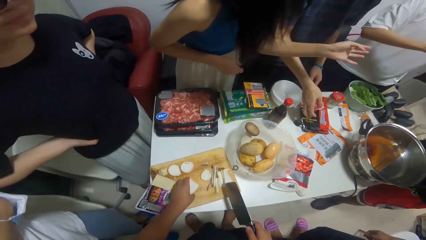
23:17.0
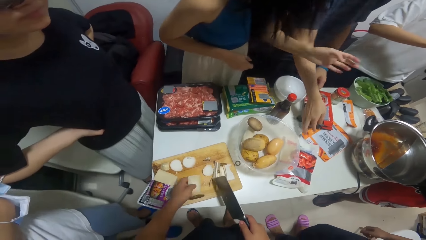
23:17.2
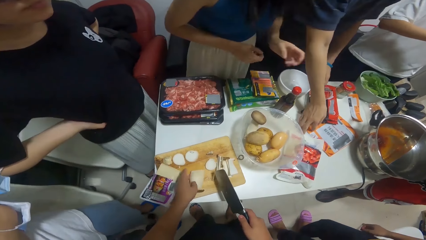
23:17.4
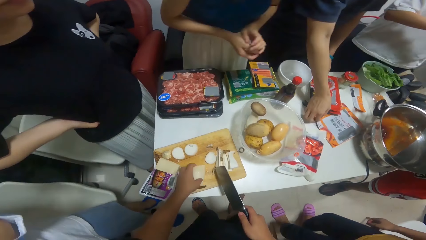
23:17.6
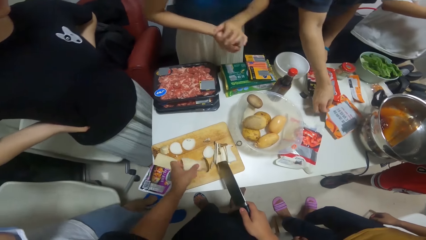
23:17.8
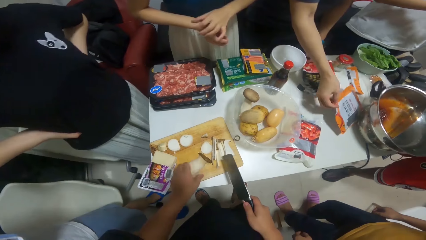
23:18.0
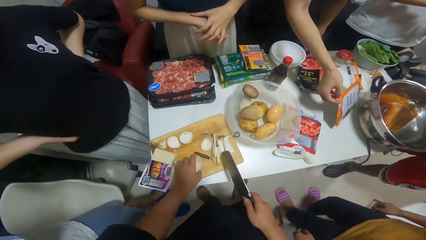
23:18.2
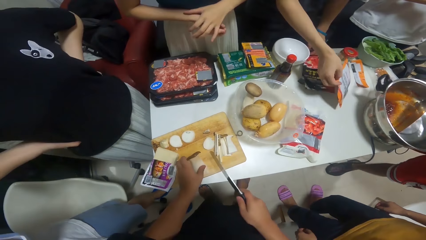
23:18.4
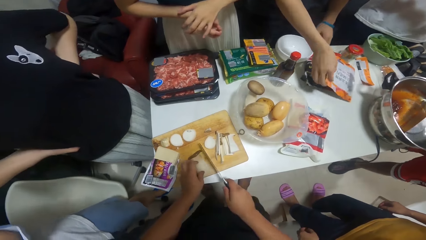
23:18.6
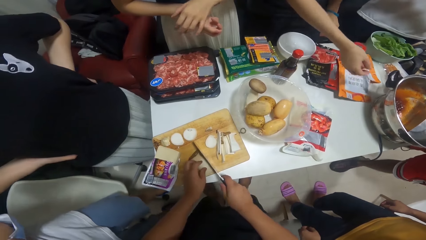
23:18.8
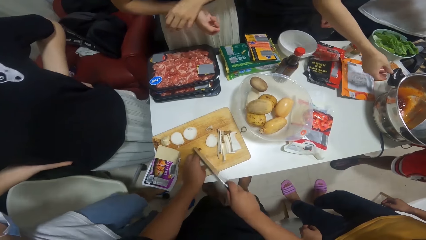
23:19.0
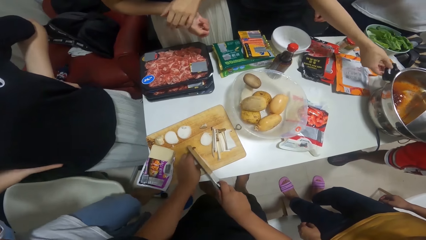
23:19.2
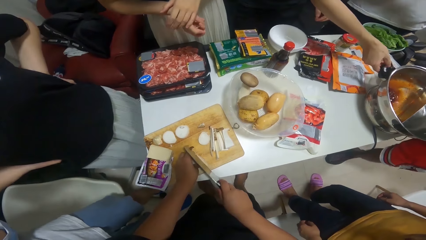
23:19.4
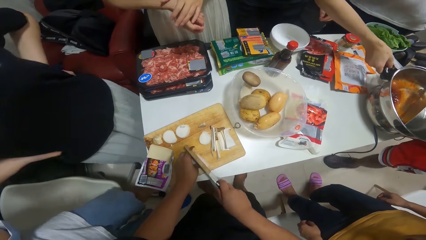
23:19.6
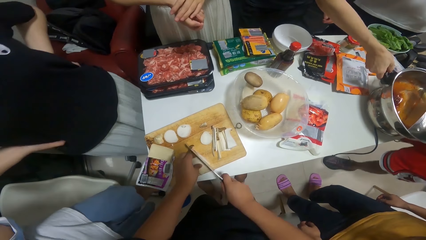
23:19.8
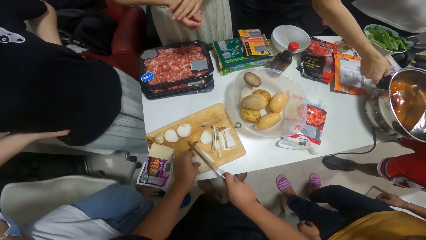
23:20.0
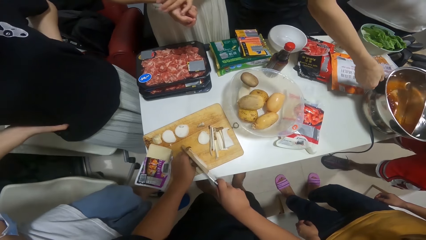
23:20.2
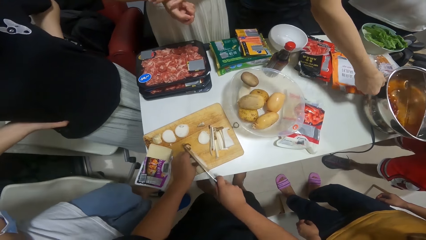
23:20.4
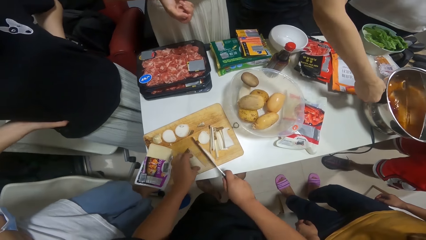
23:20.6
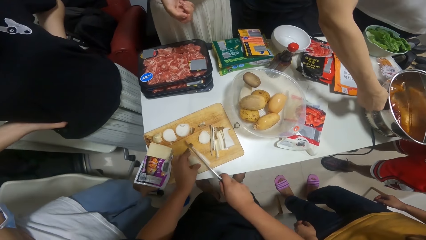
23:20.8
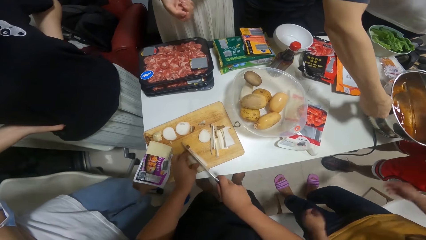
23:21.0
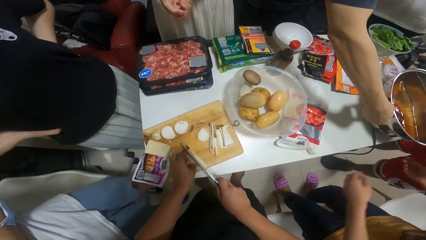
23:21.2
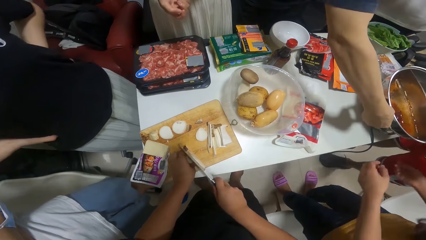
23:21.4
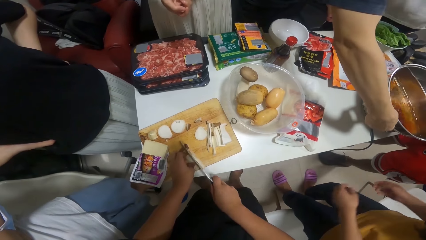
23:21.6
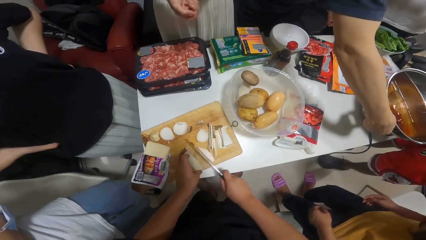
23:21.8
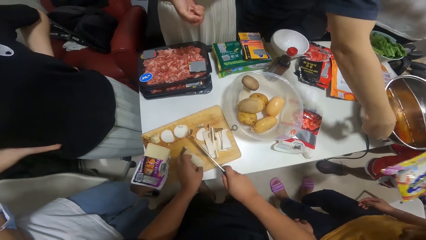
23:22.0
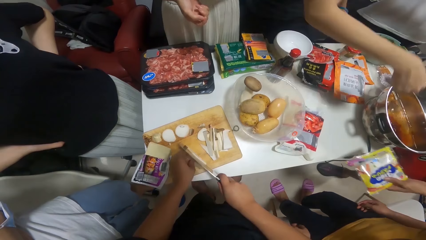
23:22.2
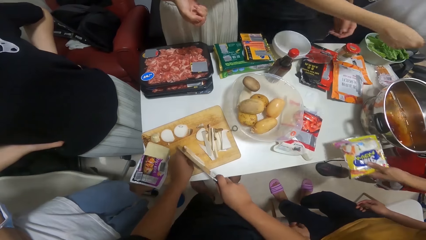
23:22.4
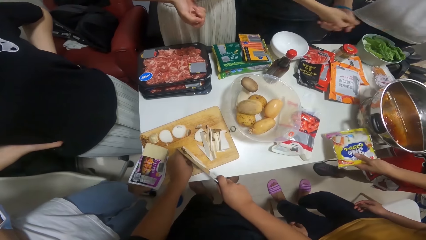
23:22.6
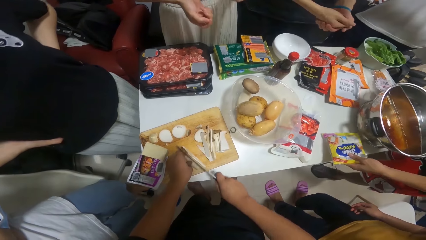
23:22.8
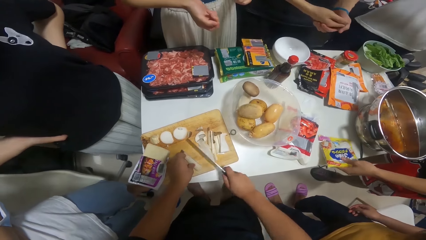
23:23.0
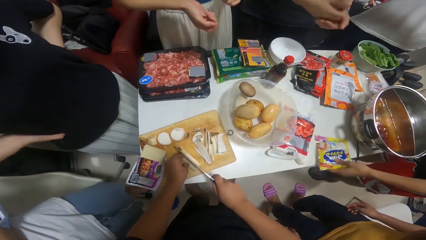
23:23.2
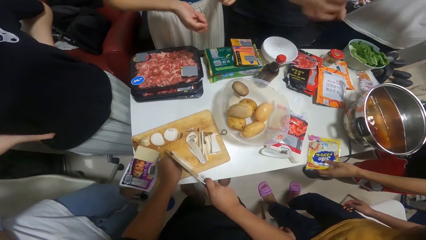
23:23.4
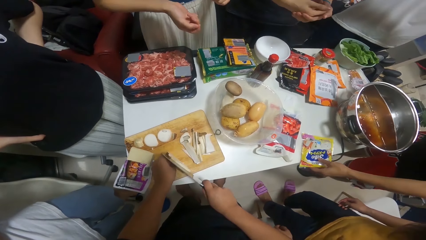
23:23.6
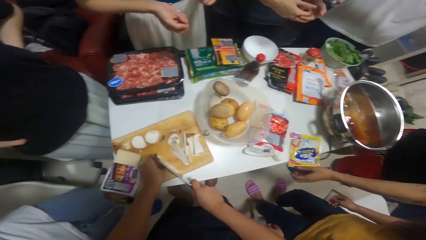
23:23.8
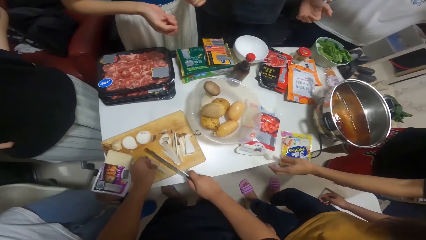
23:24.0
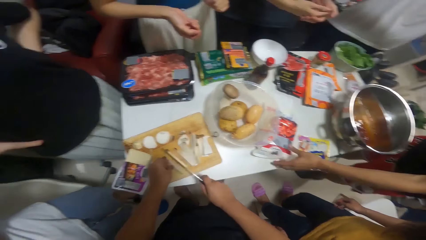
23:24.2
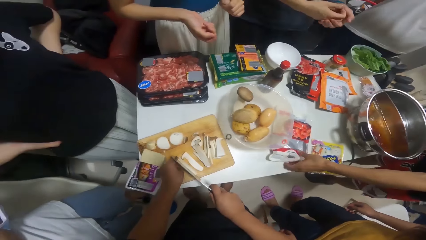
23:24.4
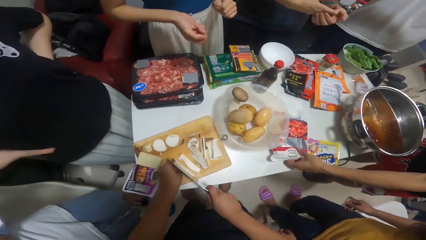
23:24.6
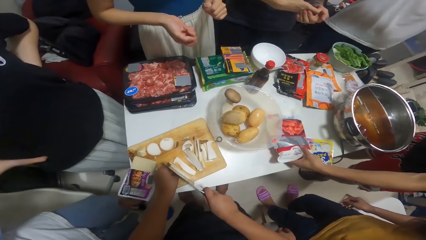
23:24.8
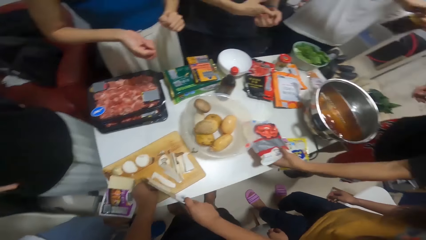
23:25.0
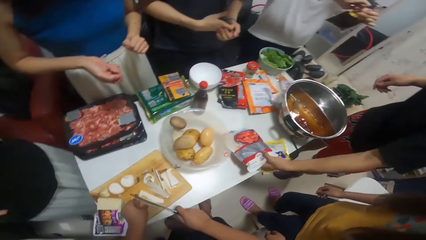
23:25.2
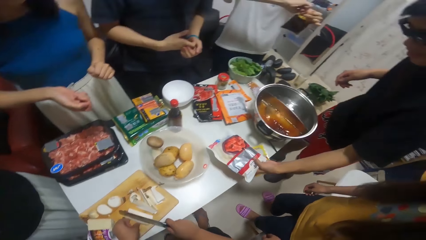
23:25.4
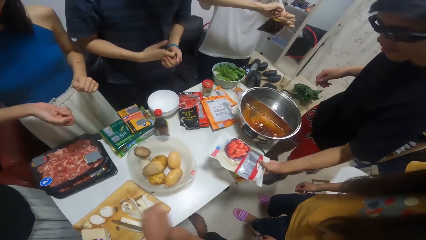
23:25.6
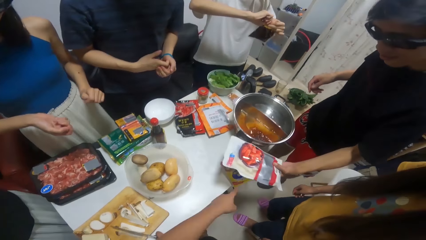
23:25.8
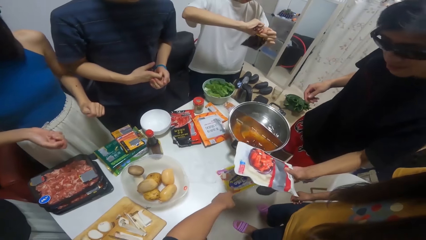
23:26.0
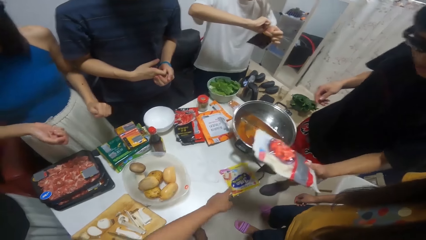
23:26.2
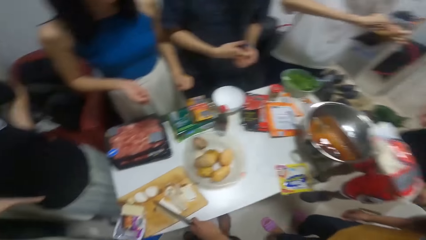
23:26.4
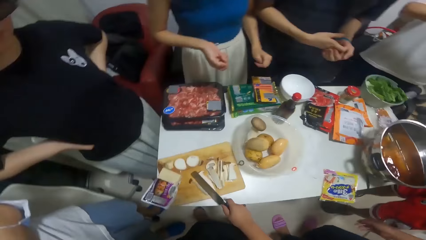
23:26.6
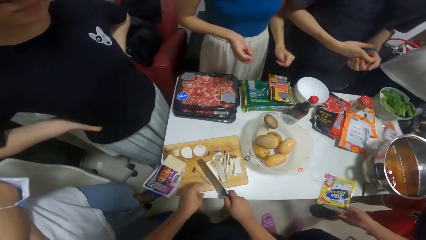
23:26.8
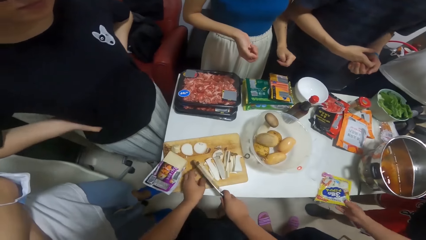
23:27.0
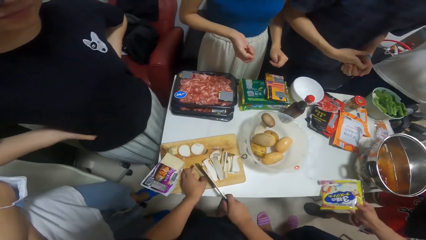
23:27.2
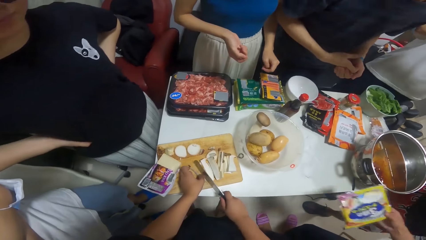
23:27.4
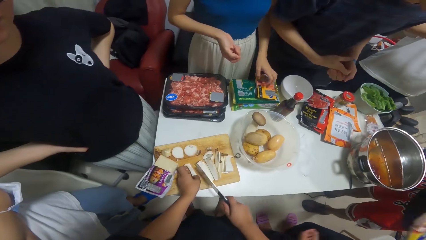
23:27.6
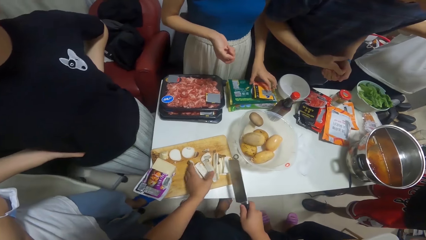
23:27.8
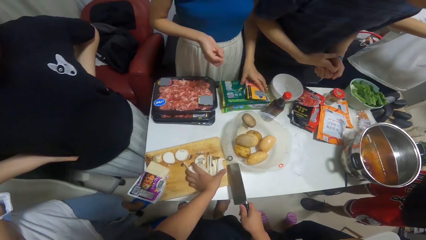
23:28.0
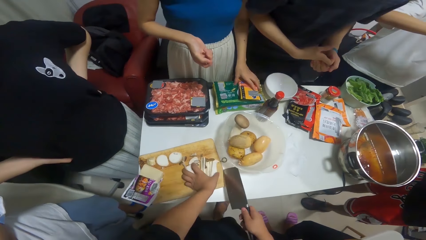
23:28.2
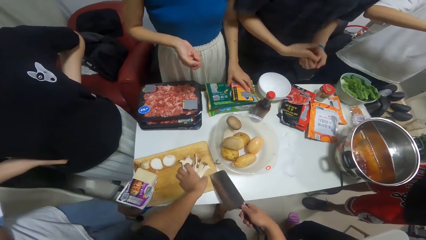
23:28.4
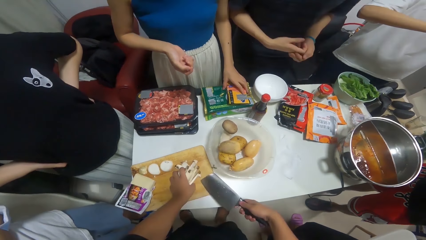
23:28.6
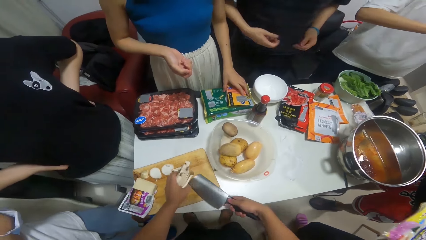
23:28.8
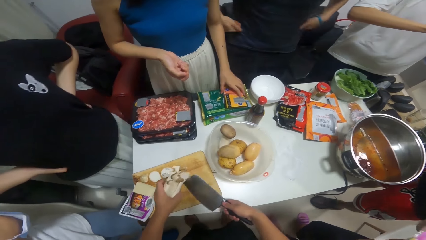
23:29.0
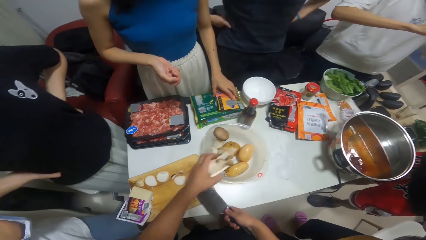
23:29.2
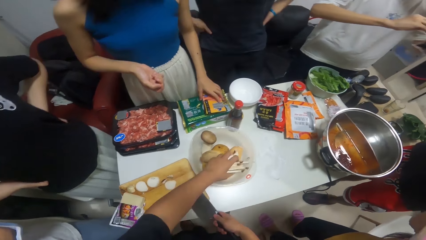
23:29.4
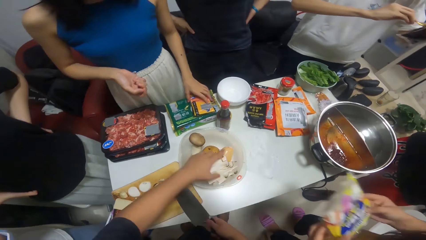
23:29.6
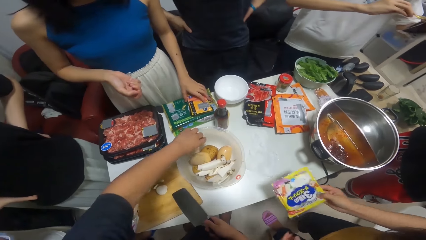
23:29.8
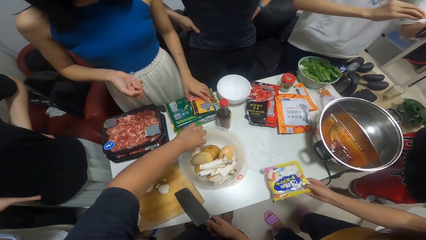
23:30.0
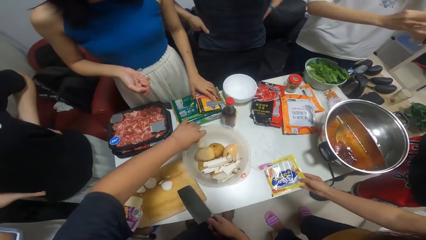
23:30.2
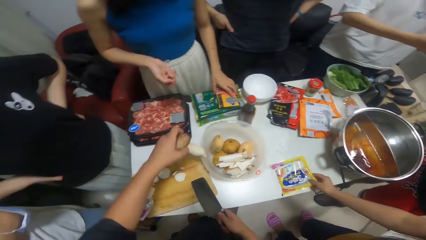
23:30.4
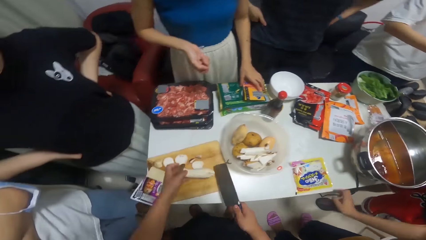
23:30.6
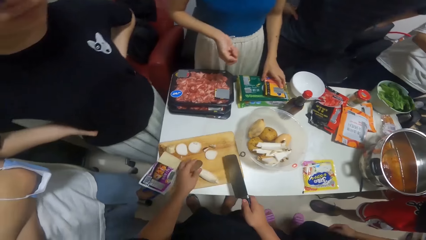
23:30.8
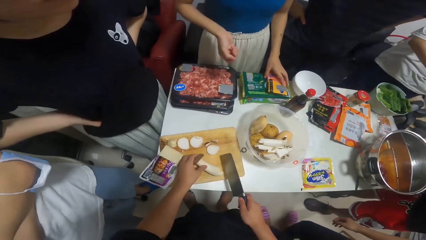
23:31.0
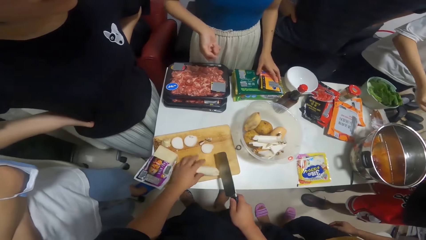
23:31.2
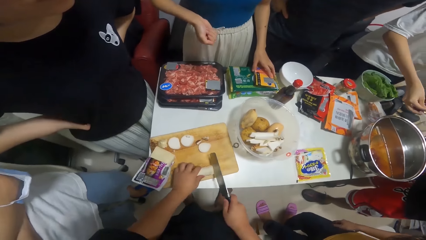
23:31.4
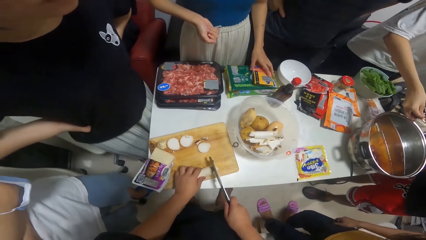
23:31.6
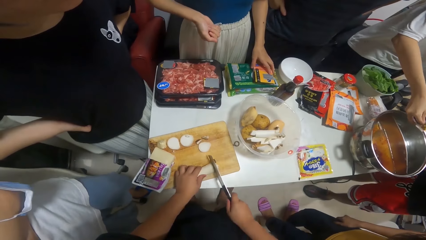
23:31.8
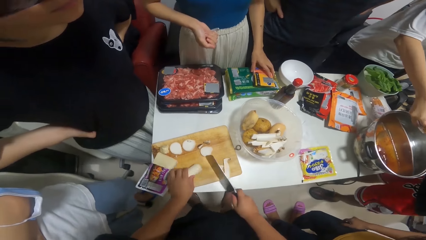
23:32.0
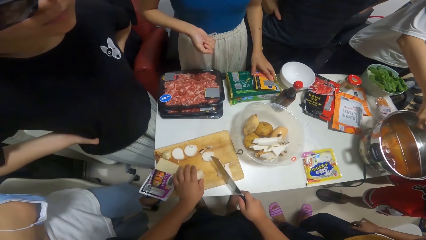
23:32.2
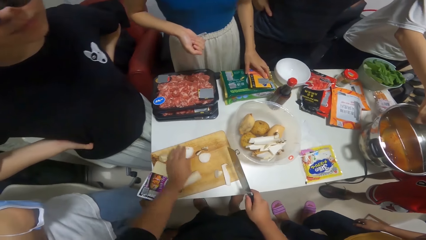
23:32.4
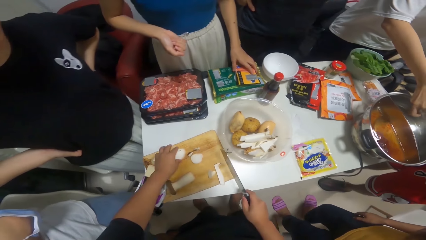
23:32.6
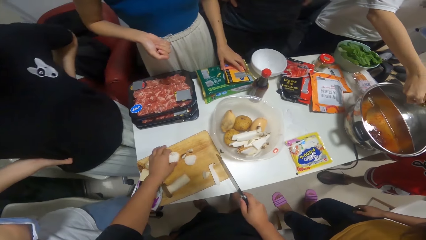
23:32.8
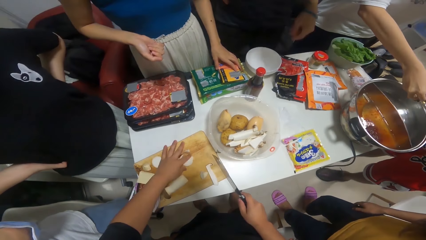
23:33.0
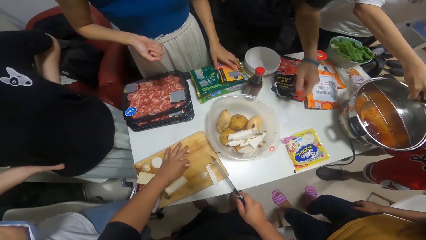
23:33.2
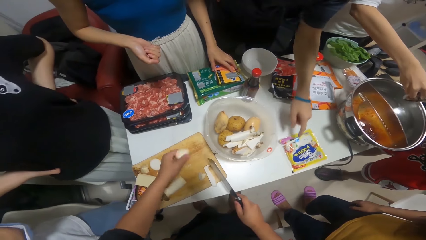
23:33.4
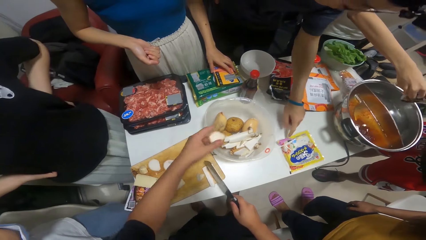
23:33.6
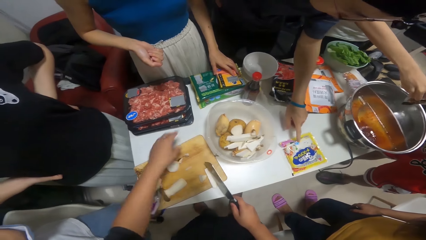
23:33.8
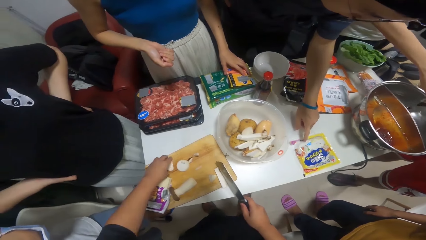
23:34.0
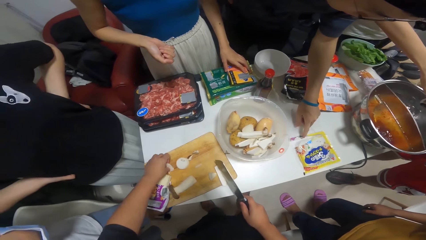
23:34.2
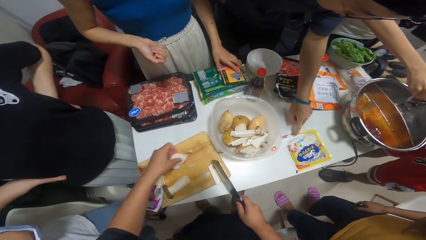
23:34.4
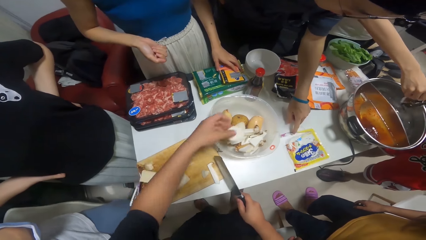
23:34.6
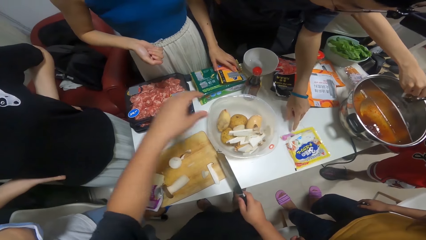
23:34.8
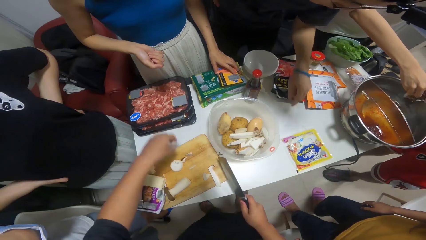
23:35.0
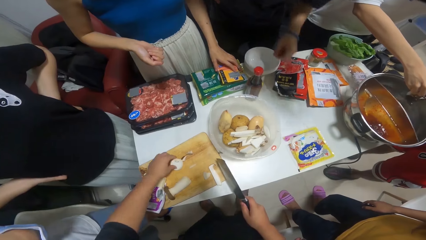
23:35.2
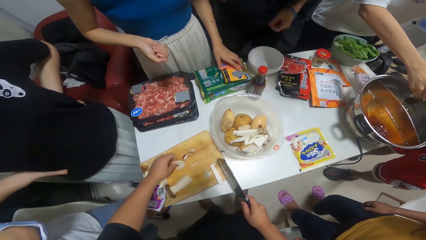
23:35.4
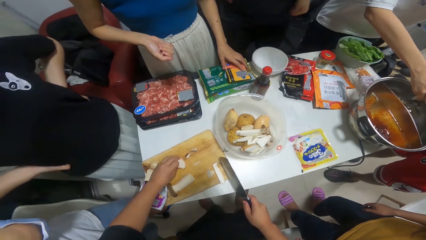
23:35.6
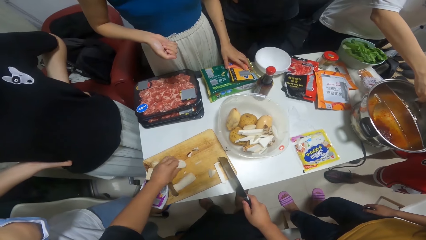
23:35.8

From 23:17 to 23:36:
The camera wearer cuts something into pieces. A man touches the stock pot on the table with his right hand. Another man drops the sachet of seasoning with his left hand on the table. The other man picks up the sachet of seasoning with his left hand on the table. A woman picks up the sachet of seasoning on the table with her right hand. Another woman touches the pack of hot dog with her left hand. The camera wearer picks up something. They put something in a bowl. The first woman drops the sachet of seasoning on the table with her right hand. The camera wearer cuts something into pieces. A third man pours seasoning inside the stock pot on the table with his hands. The first man touches the sachet of seasoning on the table with his left hand.
